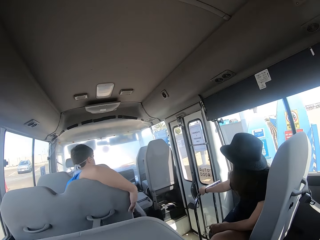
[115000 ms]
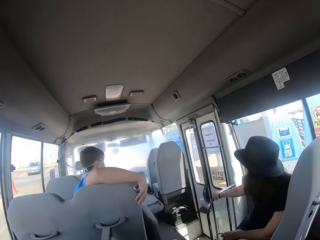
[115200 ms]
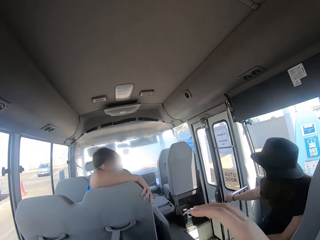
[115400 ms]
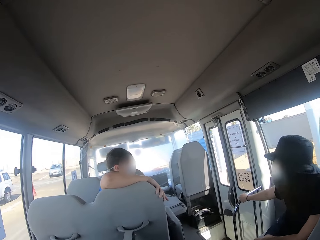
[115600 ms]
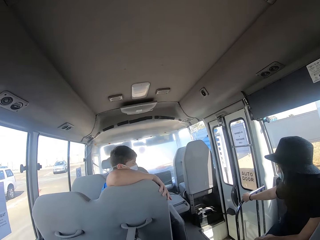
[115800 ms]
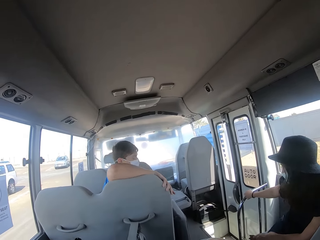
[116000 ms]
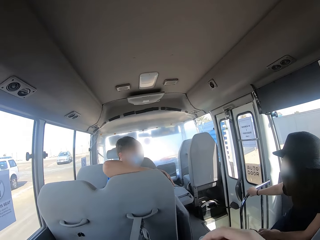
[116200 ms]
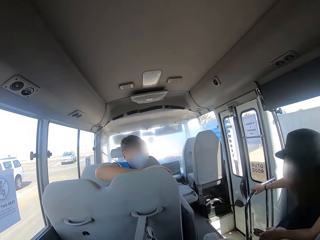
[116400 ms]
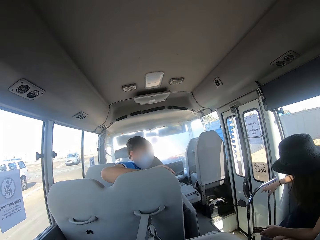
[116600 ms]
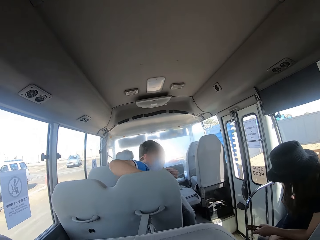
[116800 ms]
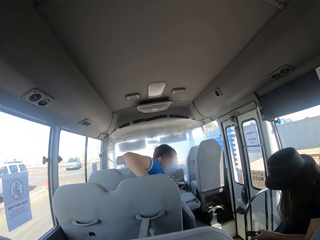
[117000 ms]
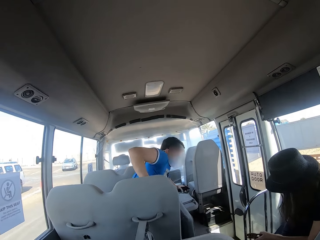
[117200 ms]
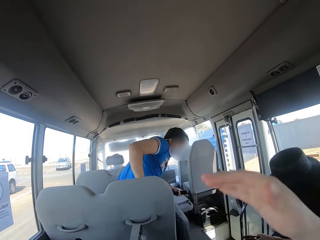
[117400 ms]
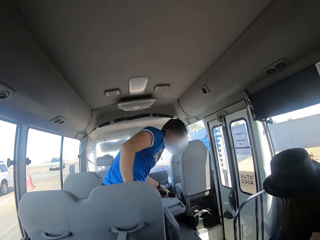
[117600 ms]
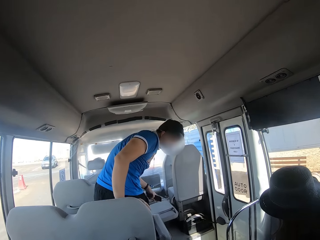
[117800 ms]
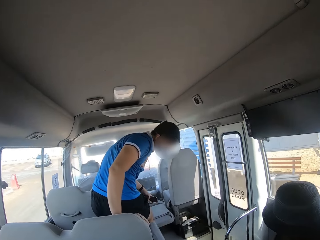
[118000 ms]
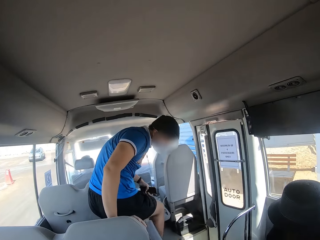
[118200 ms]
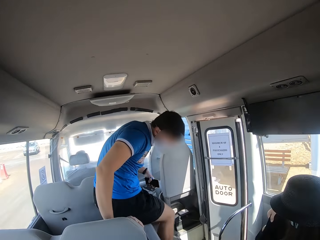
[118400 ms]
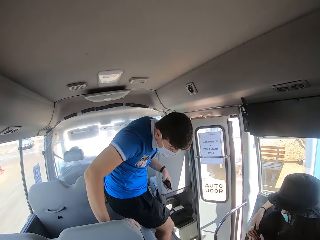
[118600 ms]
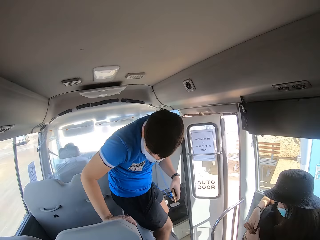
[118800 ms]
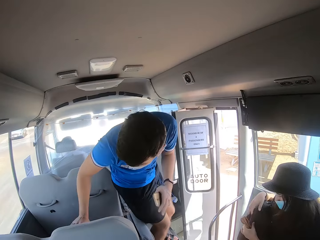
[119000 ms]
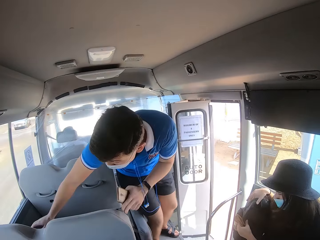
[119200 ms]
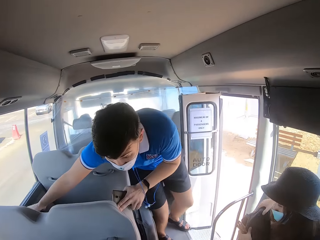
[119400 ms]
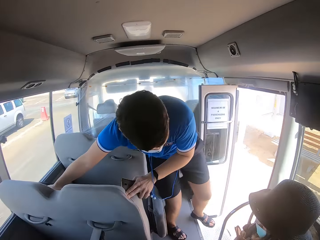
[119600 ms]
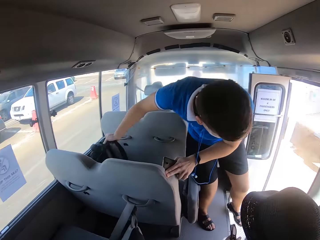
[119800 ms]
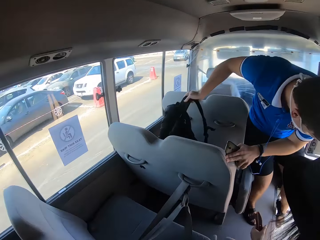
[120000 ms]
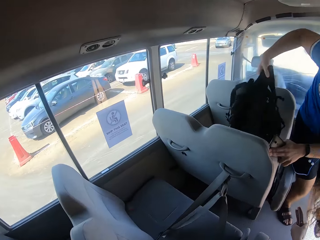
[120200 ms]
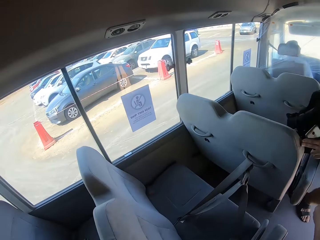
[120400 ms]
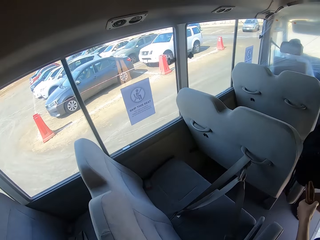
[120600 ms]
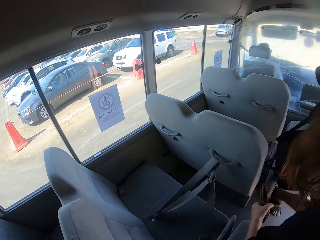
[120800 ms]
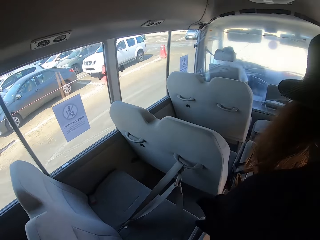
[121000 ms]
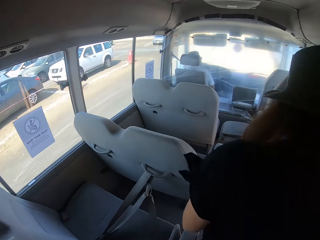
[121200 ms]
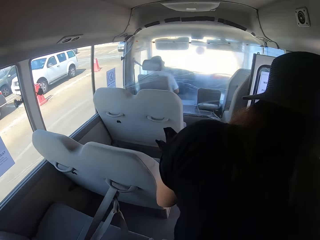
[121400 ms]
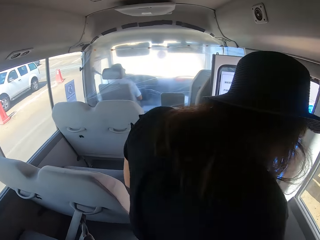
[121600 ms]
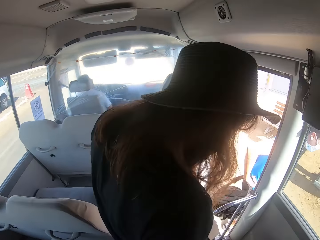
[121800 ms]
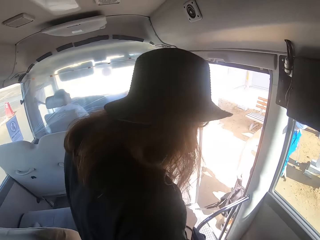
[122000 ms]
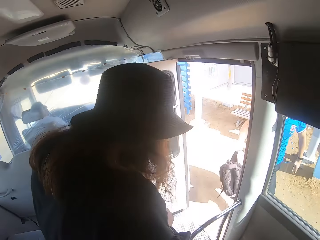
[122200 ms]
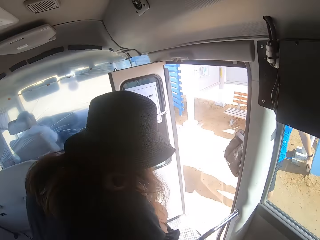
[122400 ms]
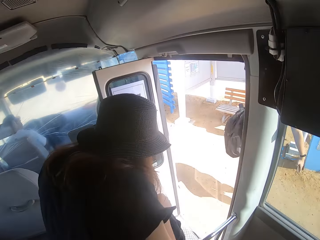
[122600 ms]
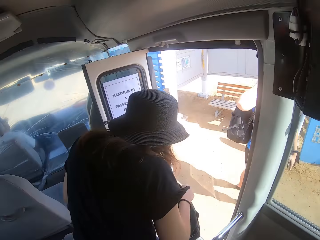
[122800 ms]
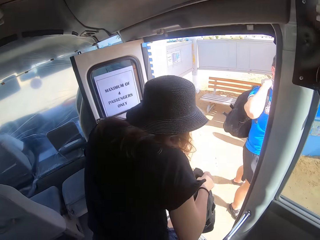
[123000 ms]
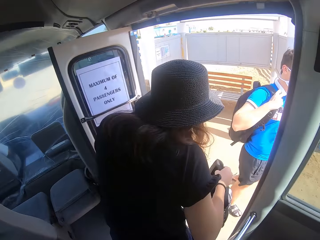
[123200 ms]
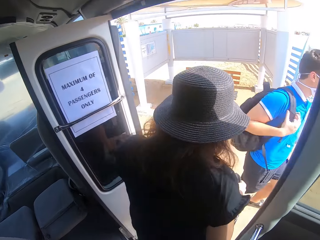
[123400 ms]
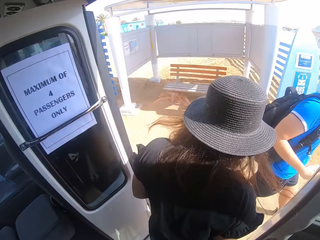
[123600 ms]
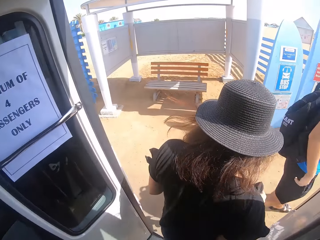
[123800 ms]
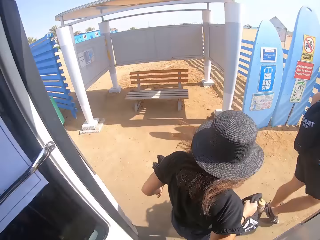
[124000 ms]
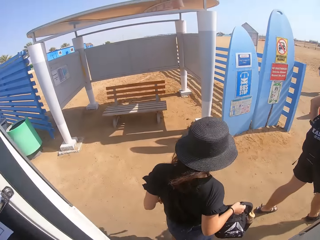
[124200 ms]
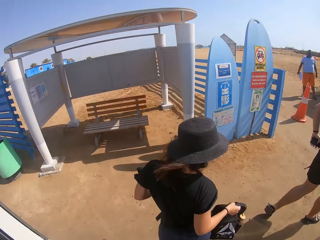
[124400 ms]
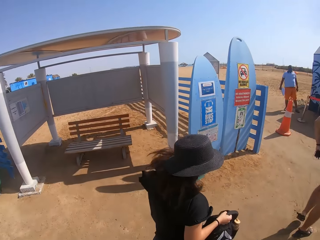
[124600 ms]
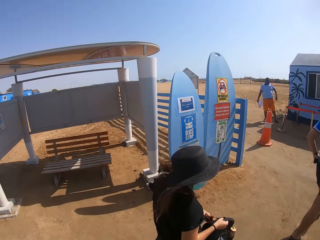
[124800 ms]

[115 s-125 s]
A man stands up. The man alights the vehicle. The man picks up the bag. A woman stands up. The camera wearer walks towards the beach. The woman alights the vehicle.

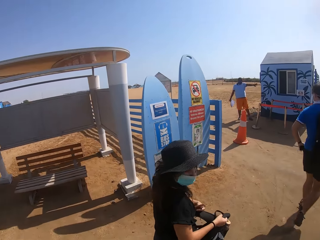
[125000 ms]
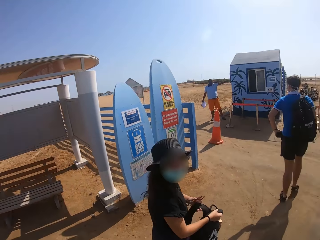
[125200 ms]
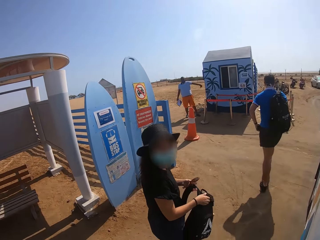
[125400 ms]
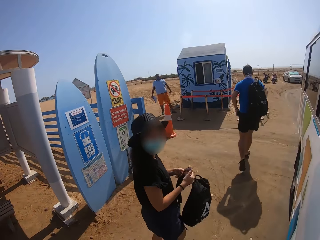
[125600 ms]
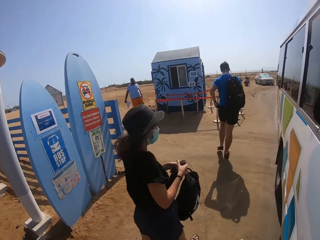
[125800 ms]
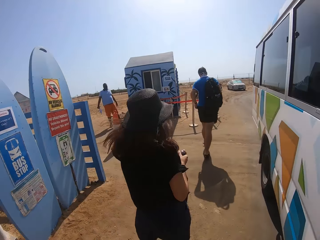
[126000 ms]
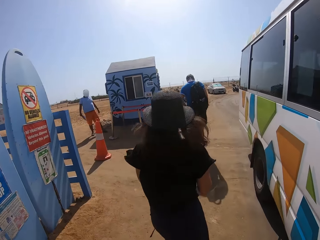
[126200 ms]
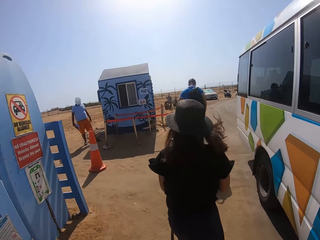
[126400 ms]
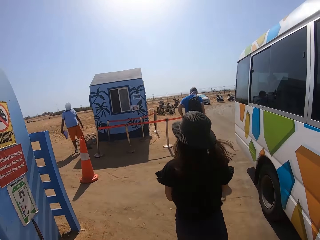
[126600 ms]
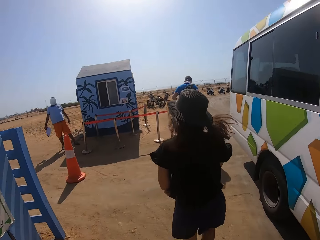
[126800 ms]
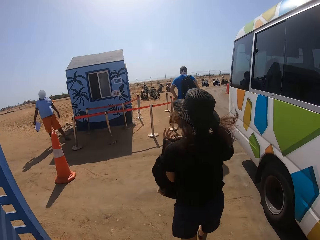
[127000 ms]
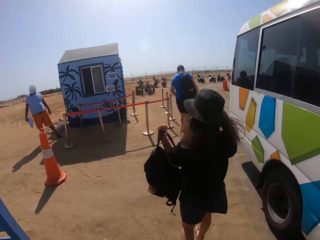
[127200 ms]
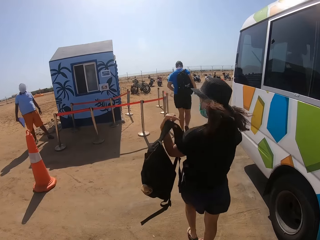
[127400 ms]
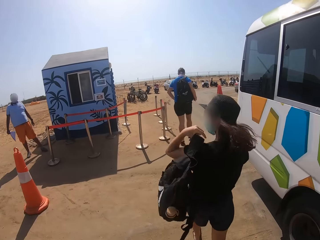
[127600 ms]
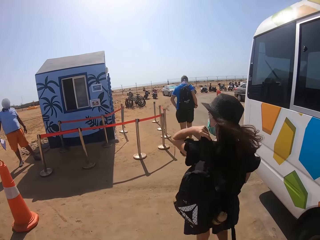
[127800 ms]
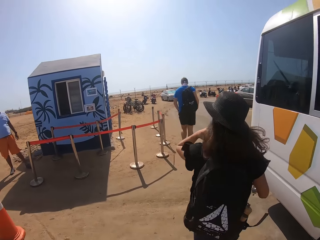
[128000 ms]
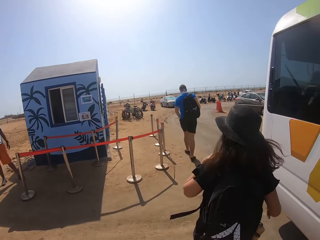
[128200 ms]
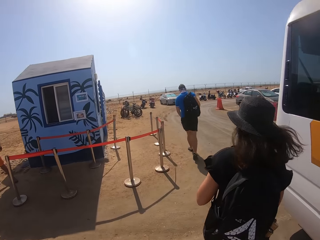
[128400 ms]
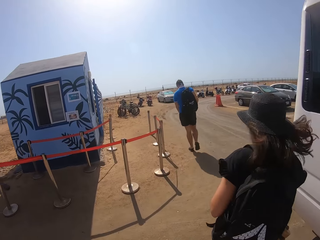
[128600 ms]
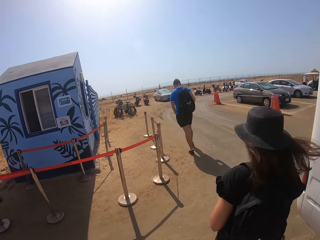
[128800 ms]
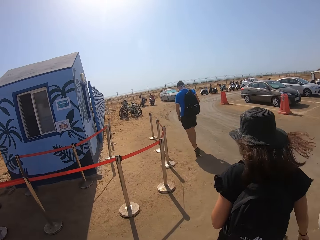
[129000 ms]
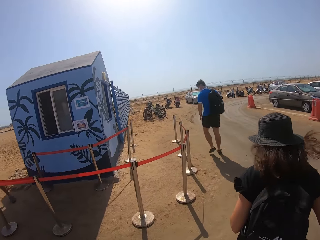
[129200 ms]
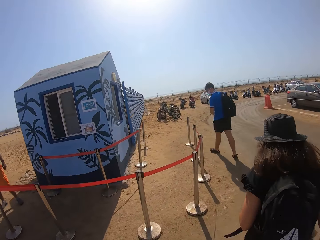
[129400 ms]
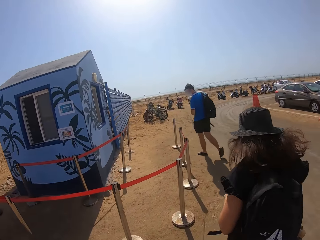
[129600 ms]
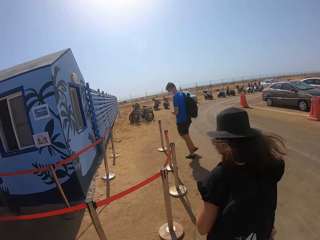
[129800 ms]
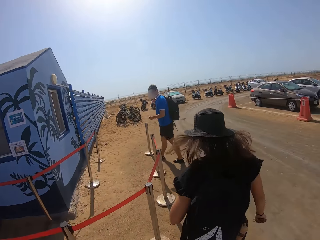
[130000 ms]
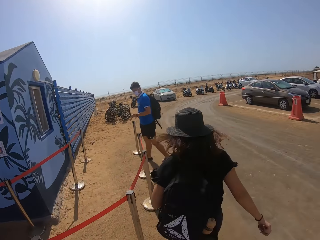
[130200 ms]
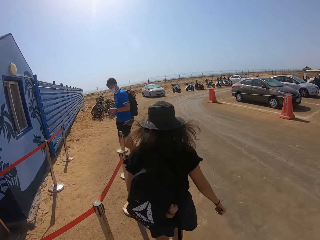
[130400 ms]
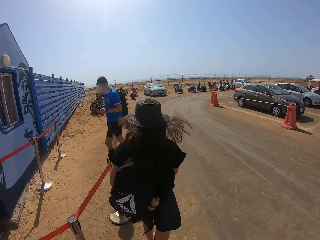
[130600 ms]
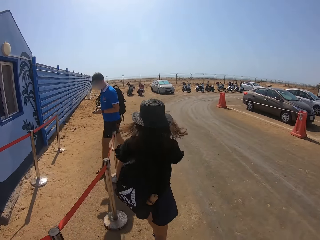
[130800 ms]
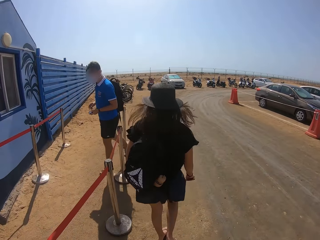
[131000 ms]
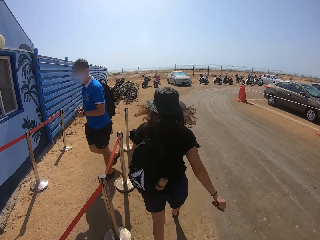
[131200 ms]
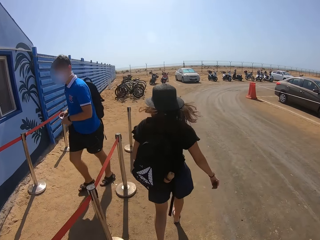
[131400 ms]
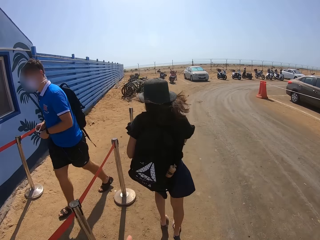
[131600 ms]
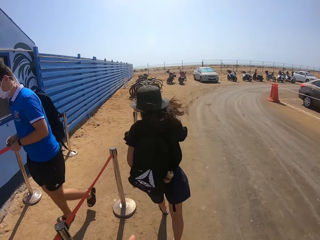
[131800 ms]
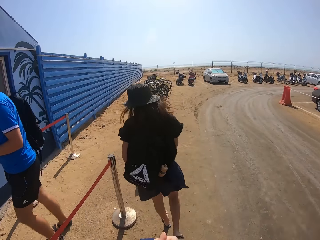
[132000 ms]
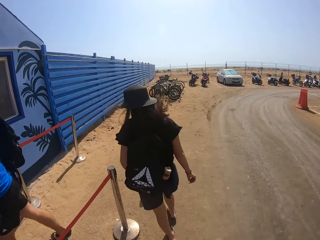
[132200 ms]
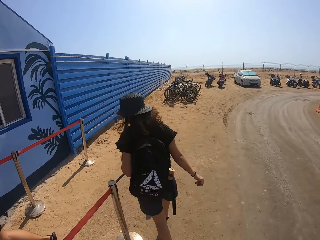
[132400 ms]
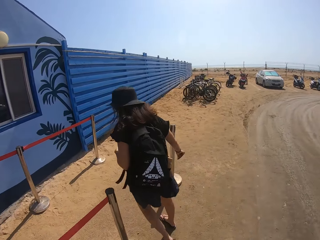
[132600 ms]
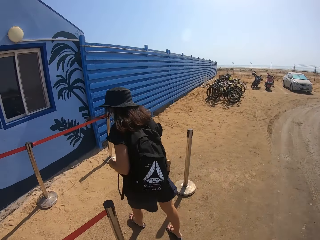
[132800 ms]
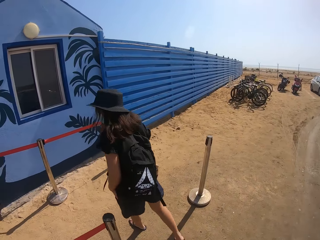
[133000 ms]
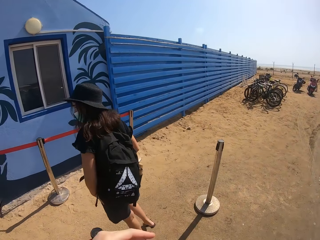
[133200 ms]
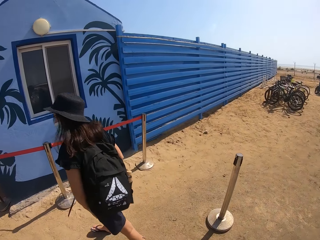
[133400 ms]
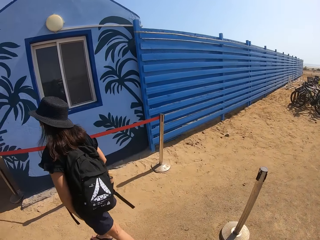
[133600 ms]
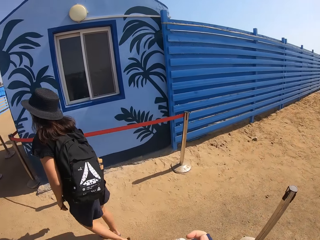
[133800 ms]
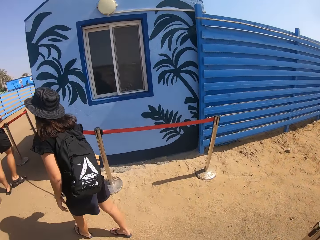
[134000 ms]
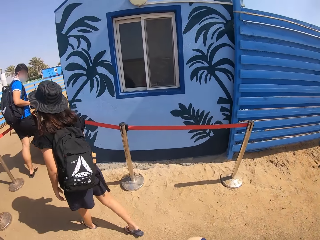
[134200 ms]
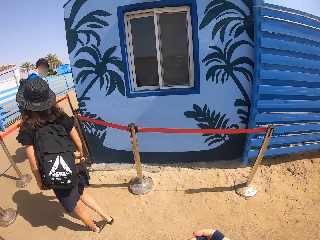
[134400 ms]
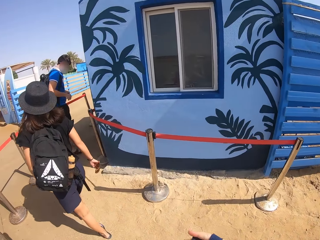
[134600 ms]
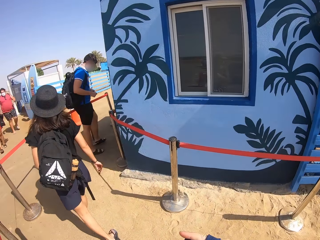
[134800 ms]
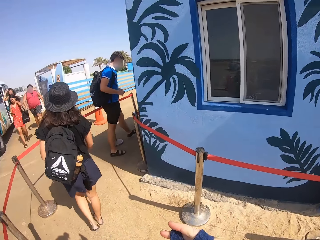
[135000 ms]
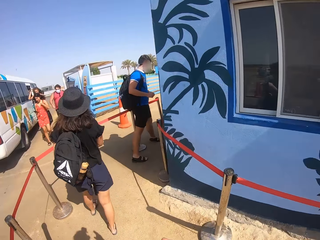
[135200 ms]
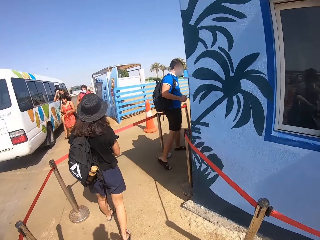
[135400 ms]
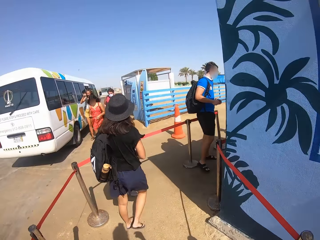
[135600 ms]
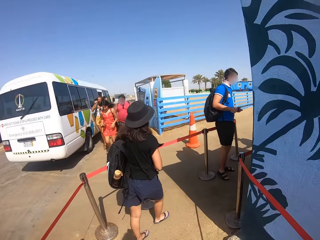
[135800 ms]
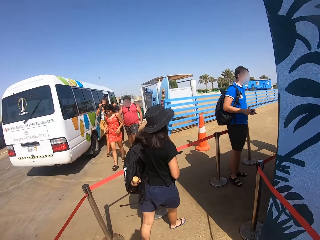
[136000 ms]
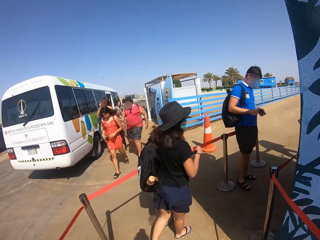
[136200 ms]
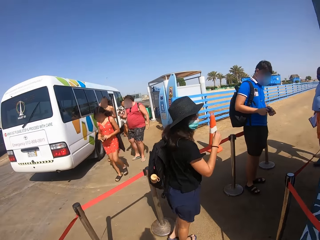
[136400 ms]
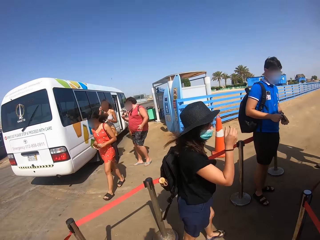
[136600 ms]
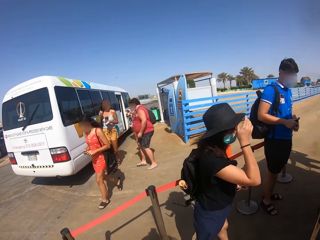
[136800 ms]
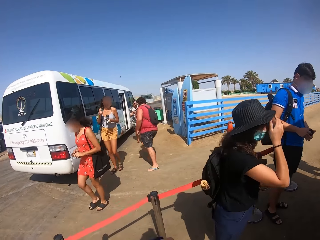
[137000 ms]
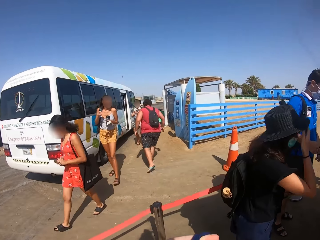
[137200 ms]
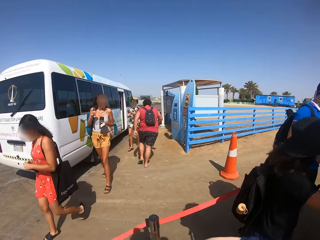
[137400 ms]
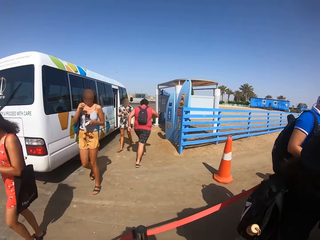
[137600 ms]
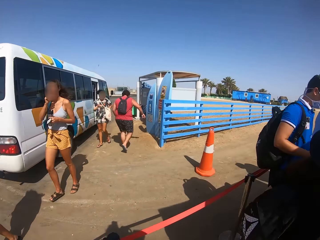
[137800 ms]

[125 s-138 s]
A woman carries the bag on her back. The camera wearer walks towards the beach.
